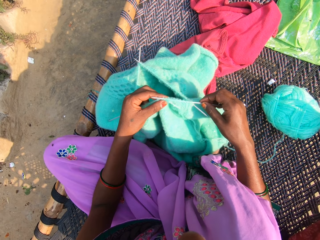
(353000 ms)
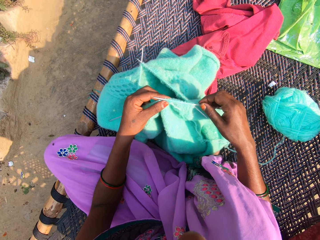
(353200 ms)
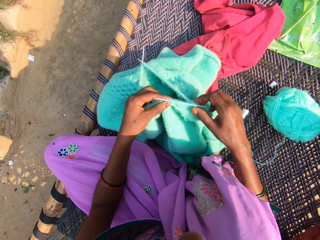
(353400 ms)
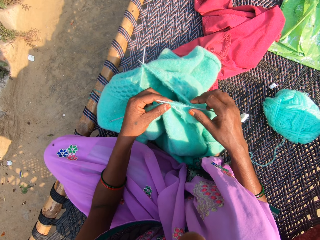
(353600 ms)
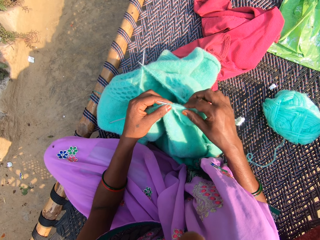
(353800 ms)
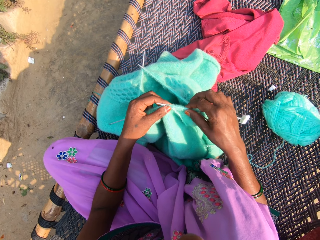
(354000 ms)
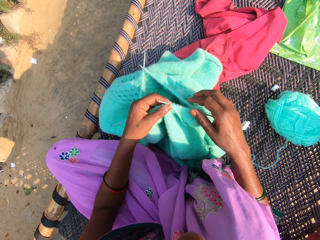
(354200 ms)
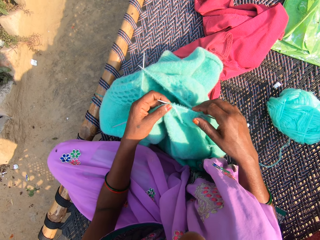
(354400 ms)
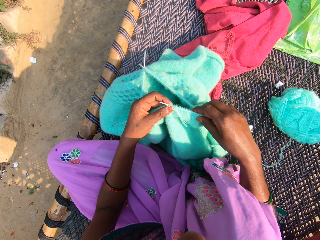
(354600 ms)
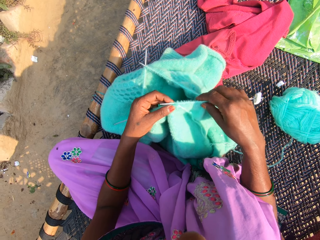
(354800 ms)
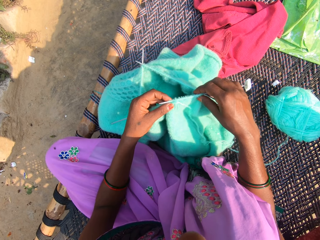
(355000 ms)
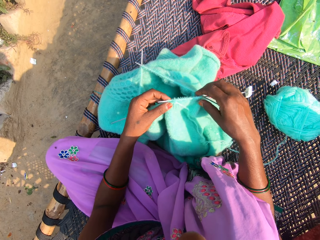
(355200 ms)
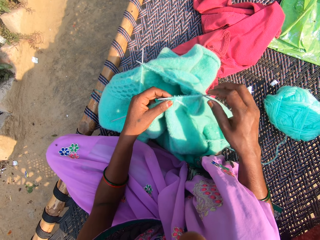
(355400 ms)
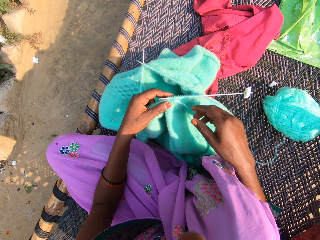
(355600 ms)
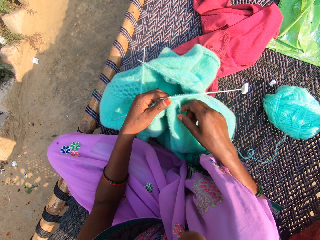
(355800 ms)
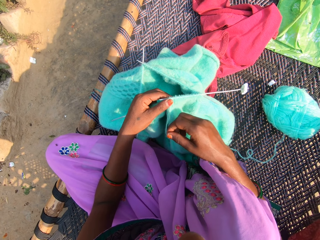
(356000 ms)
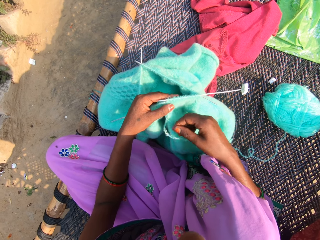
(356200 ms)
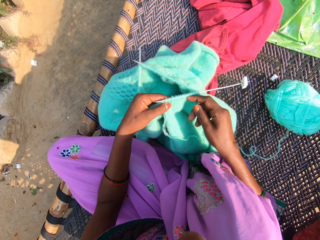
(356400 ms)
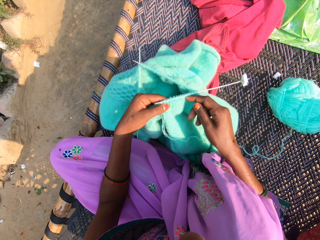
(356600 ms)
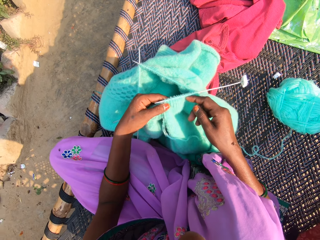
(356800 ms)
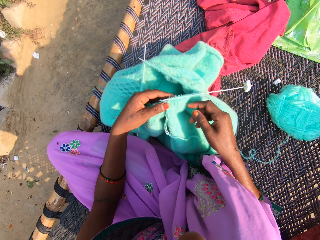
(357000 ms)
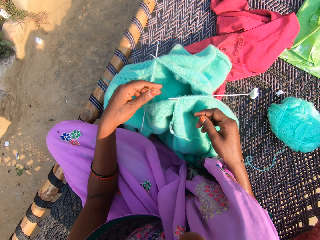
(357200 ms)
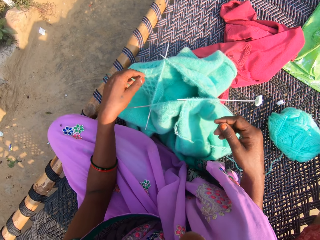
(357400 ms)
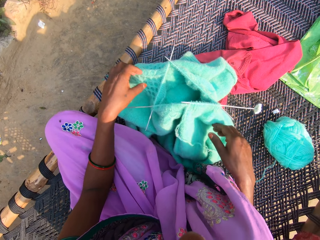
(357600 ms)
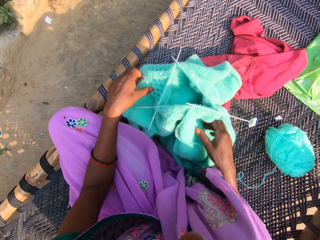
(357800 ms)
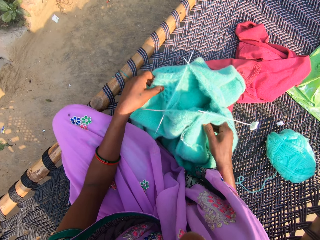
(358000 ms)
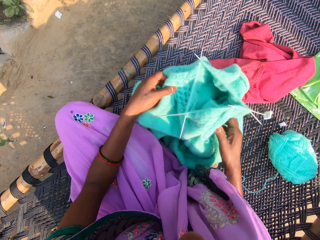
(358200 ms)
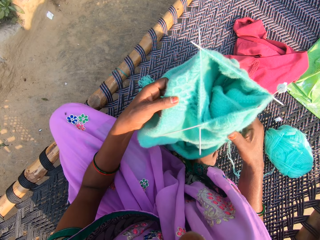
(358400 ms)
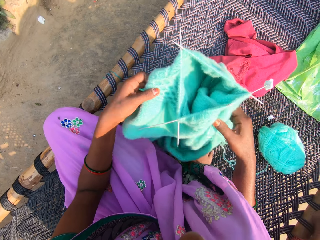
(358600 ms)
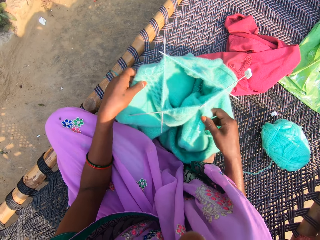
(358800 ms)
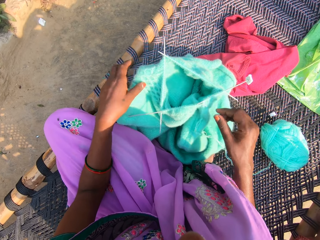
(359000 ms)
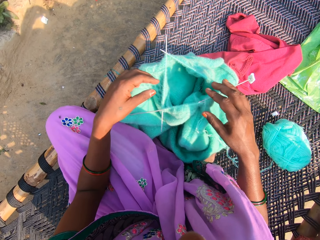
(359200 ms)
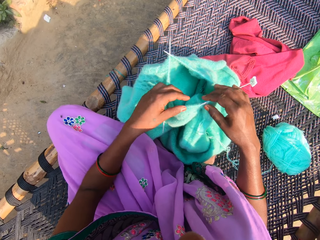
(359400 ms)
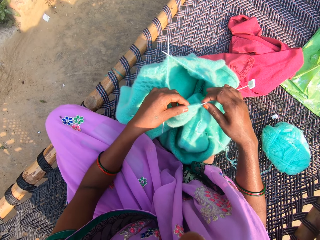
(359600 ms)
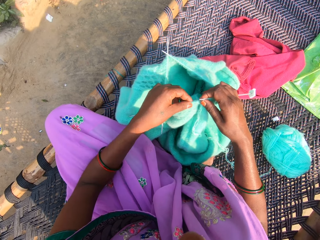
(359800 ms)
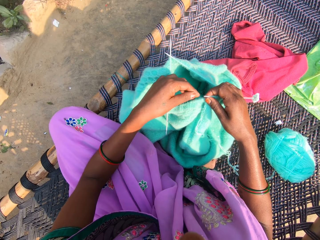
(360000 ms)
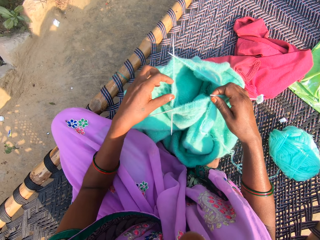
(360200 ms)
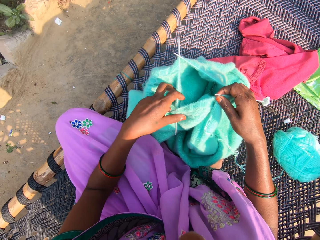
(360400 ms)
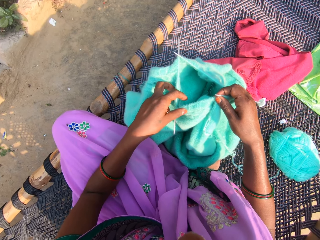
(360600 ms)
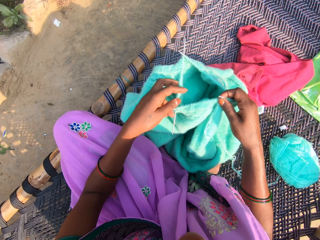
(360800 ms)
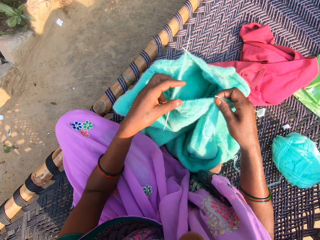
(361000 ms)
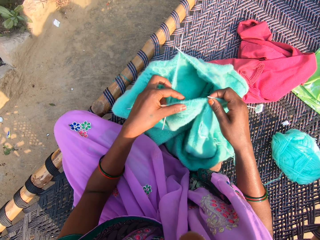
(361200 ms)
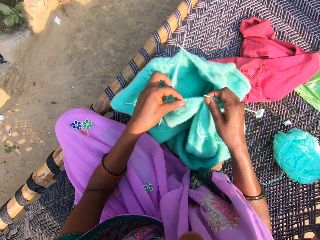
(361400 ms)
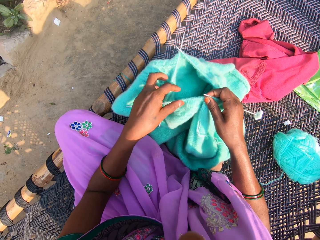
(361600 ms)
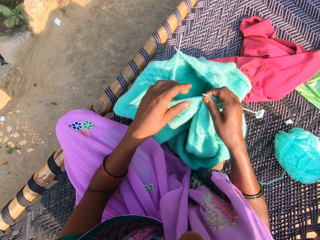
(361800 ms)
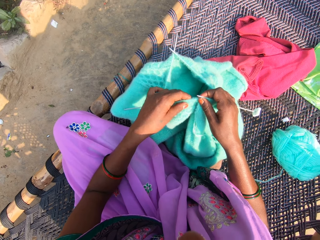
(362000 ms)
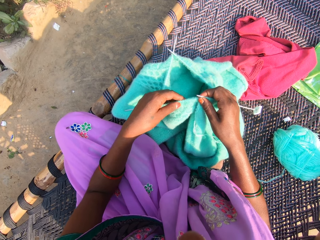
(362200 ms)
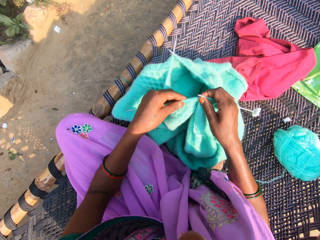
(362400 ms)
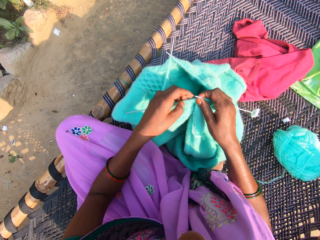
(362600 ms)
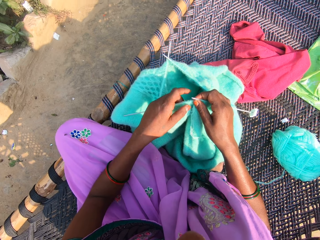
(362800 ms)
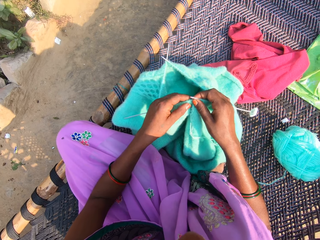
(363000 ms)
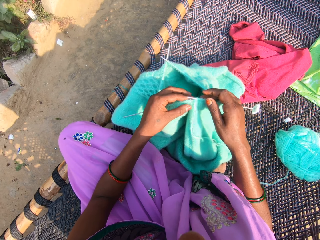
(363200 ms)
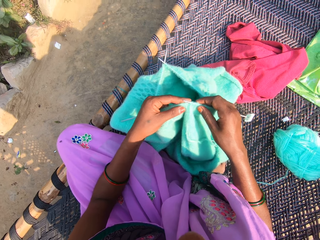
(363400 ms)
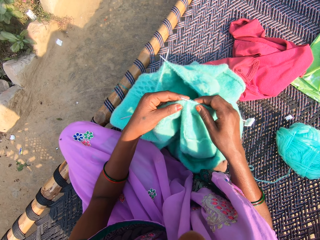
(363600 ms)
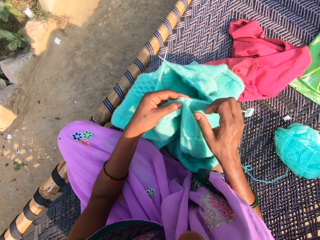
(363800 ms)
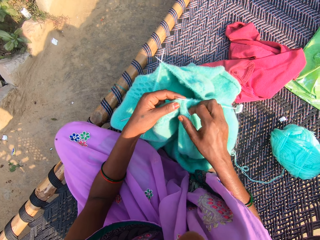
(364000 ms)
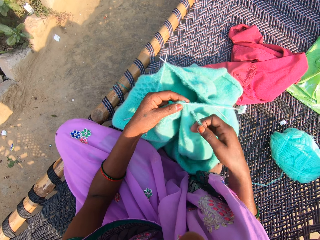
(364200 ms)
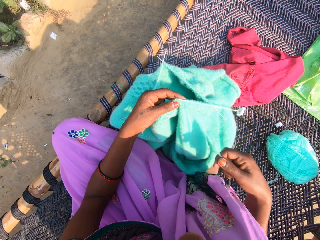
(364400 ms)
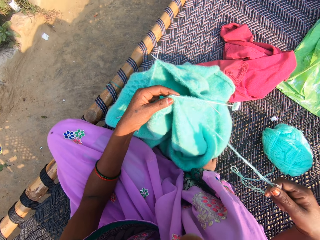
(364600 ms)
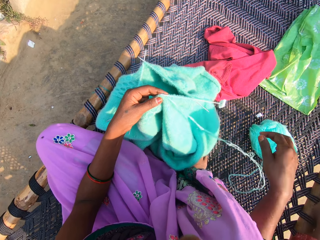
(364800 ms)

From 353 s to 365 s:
The camera wearer holds the knitting needles. They adjust the fabric on the knitting needles. They hold the fabric. They adjust the cardigan. They hold the knitting needles. They adjust the yarn in the needle.

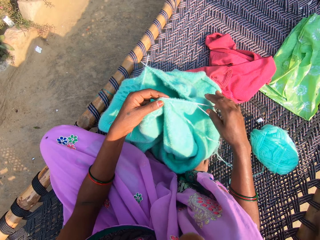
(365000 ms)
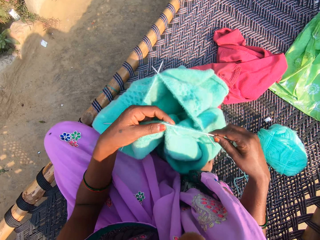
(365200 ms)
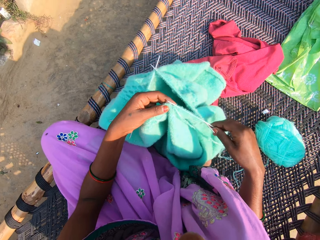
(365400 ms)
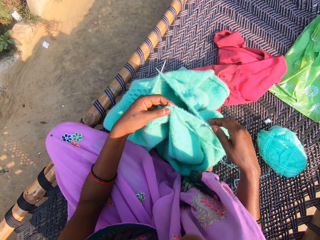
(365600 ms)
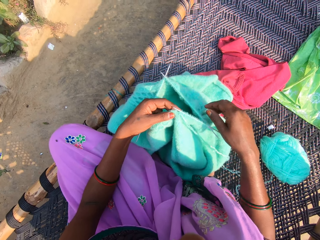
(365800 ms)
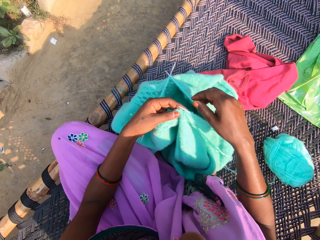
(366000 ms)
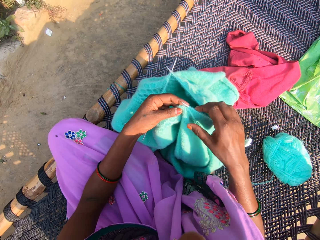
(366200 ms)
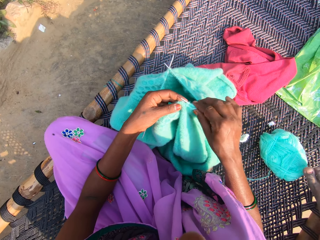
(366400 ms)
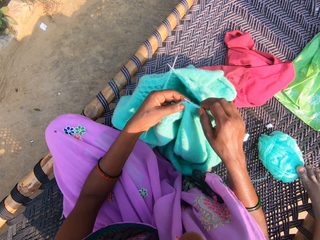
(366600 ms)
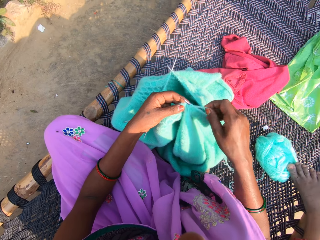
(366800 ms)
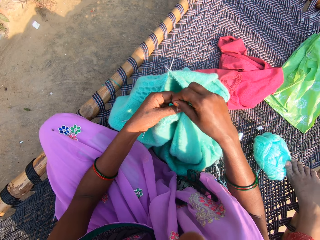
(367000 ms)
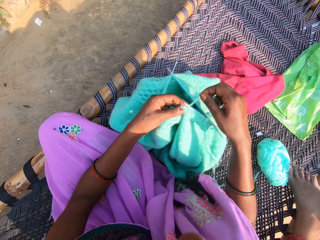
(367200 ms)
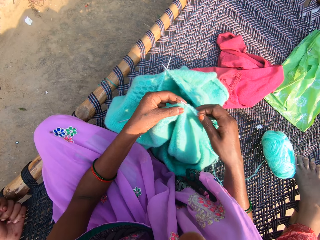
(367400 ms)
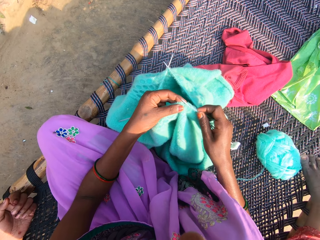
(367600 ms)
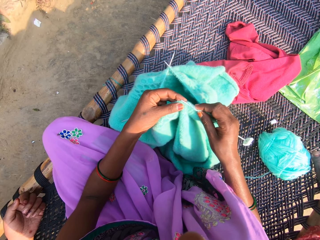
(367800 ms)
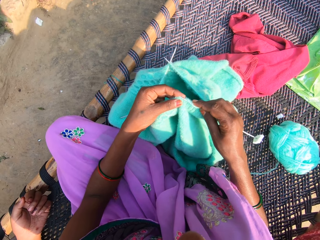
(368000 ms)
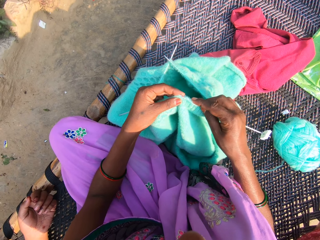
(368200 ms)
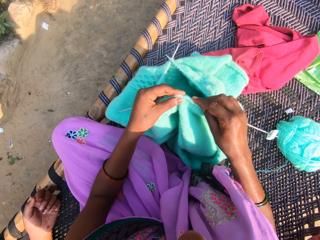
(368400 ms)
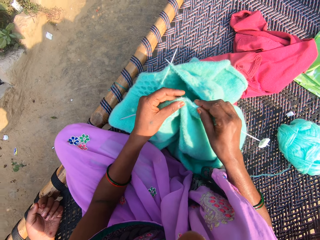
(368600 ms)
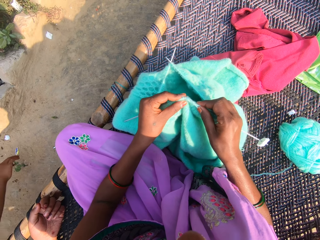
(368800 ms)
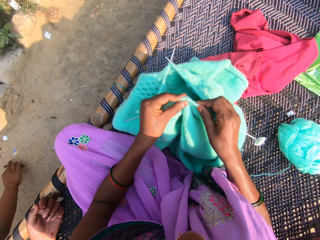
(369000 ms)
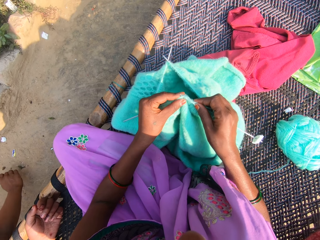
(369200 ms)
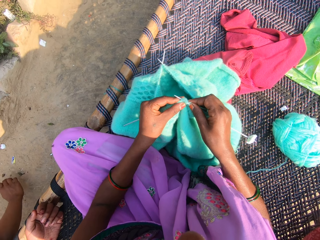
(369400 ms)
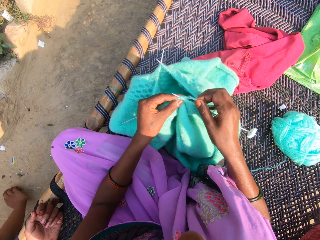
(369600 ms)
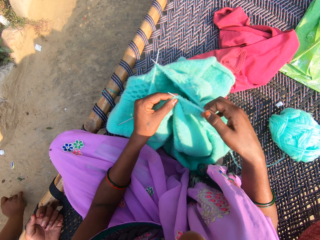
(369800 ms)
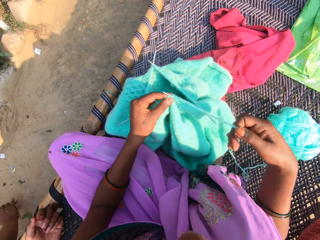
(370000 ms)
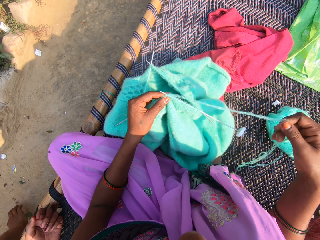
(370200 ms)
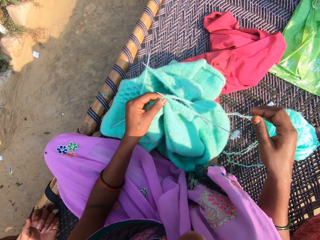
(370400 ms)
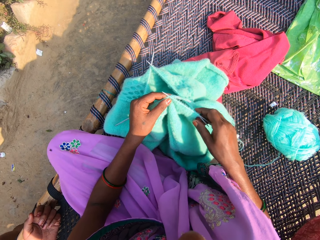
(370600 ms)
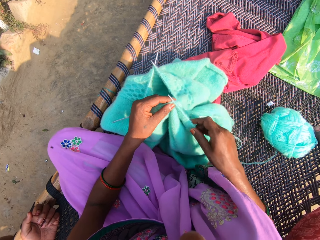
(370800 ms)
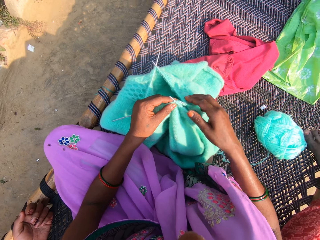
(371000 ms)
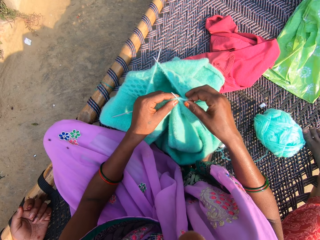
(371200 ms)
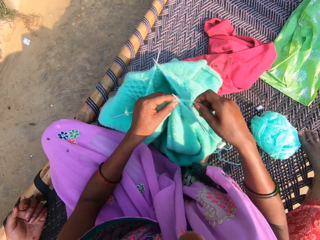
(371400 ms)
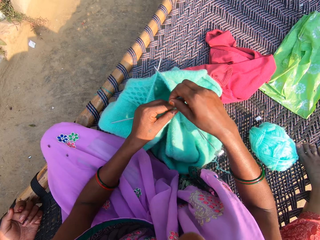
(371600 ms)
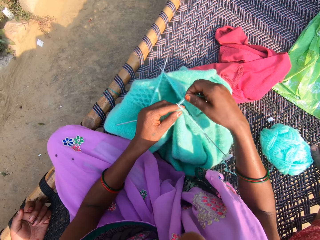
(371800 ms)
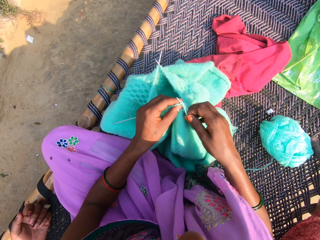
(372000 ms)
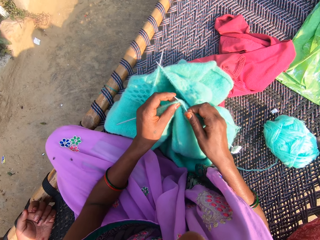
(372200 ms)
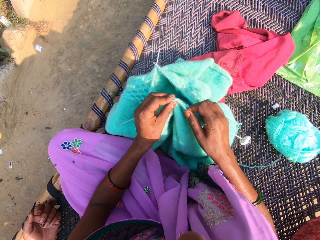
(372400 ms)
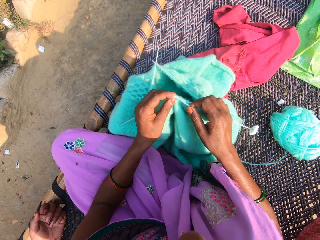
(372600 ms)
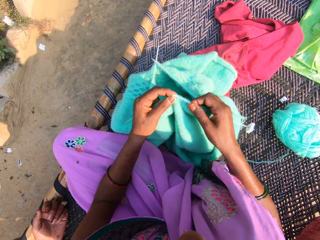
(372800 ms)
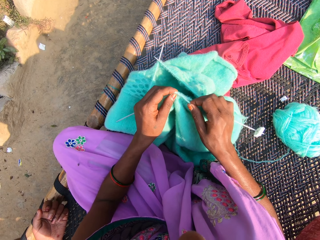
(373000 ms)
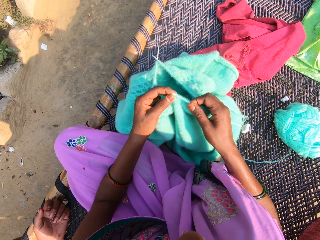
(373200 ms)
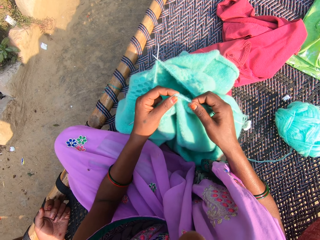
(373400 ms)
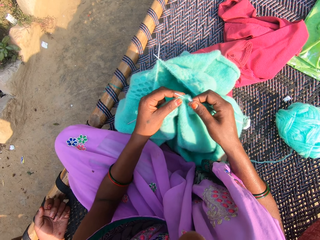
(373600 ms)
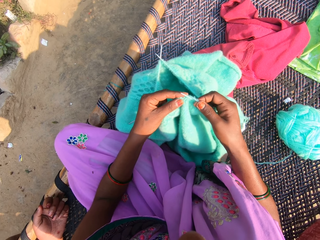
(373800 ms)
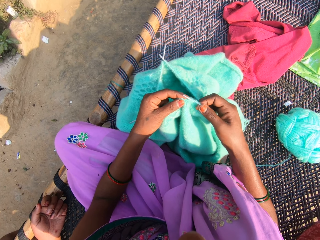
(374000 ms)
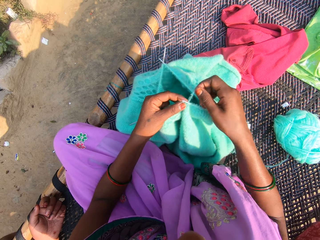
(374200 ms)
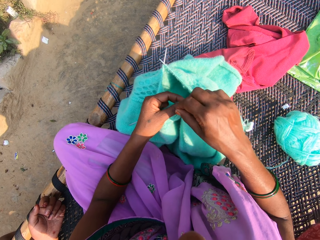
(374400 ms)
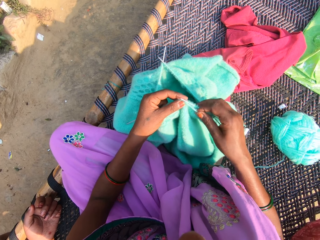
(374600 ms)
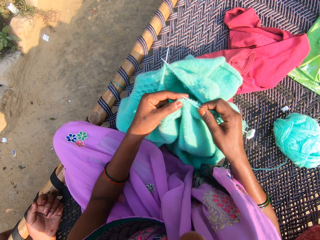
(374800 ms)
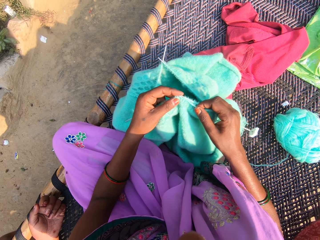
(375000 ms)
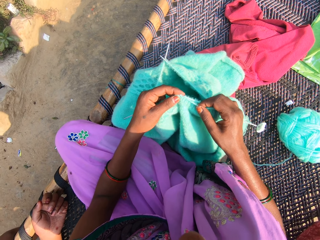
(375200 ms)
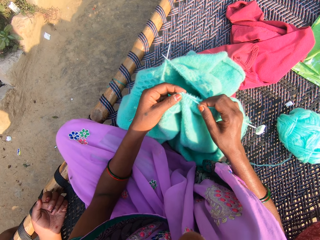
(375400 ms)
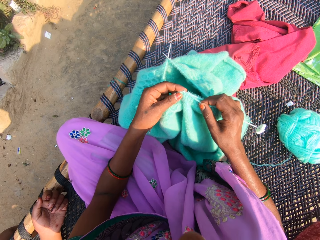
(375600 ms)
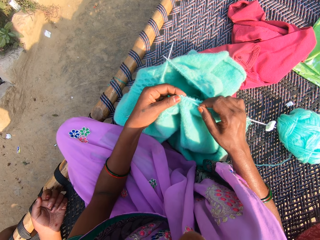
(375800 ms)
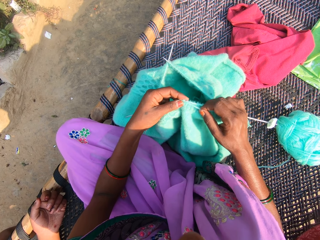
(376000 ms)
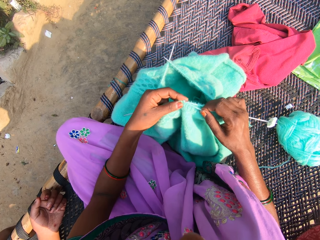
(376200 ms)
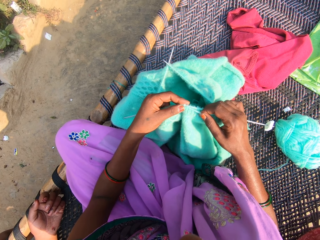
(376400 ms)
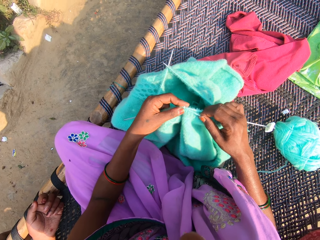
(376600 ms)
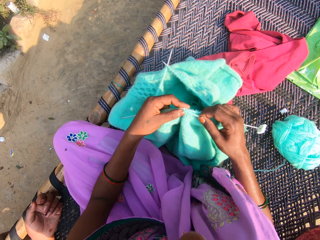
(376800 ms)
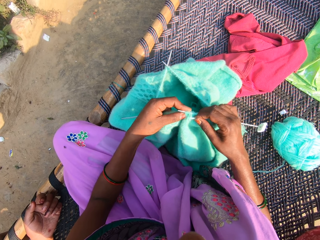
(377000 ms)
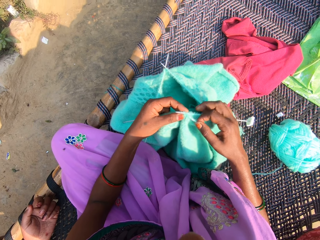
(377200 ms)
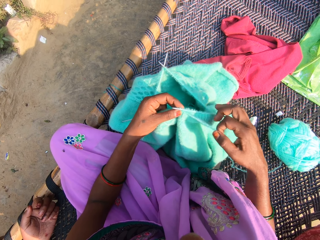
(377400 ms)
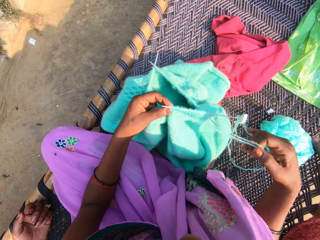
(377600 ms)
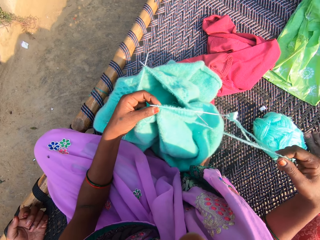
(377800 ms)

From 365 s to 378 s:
The camera wearer rolls the yarn on the needle. She hooks thread with the knitting needle. She knits the yarn with the needles in her hands. She rolls the yarn on the needle. She holds the knitting needles. She knits the yarn with the needles in her hands. She holds the fabric. She rolls the yarn on the needle. She knits the yarn with the needles in her hands. She hooks thread with the knitting needle.
